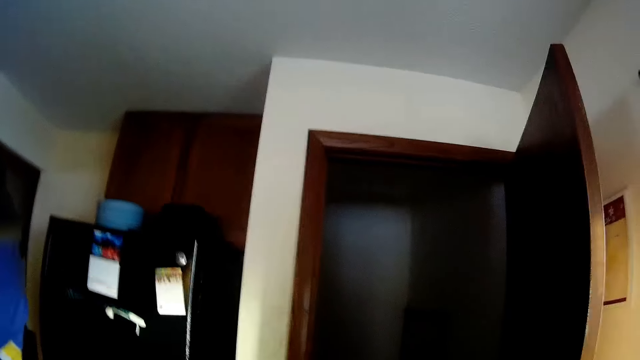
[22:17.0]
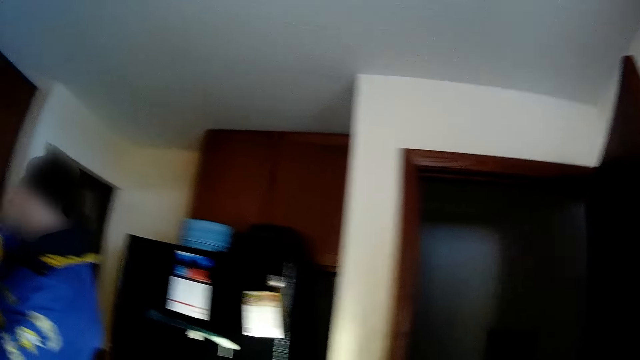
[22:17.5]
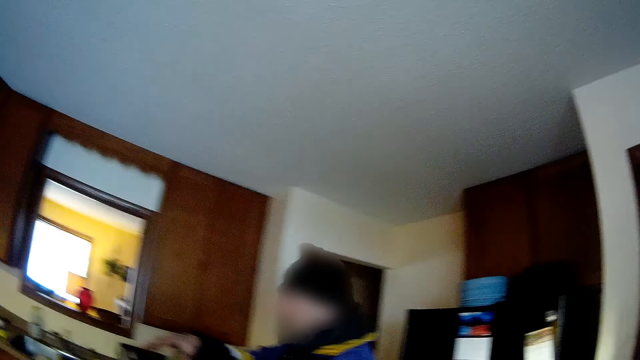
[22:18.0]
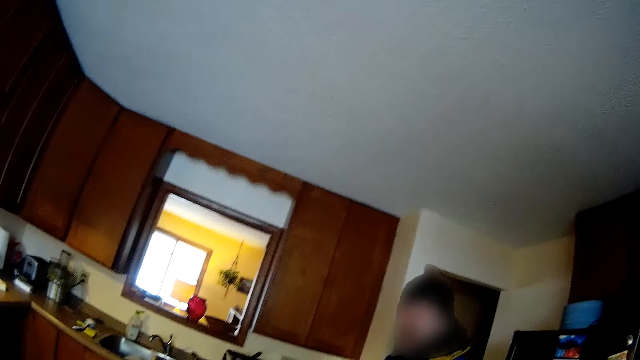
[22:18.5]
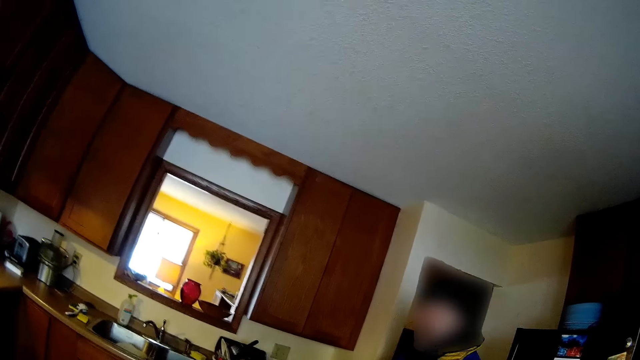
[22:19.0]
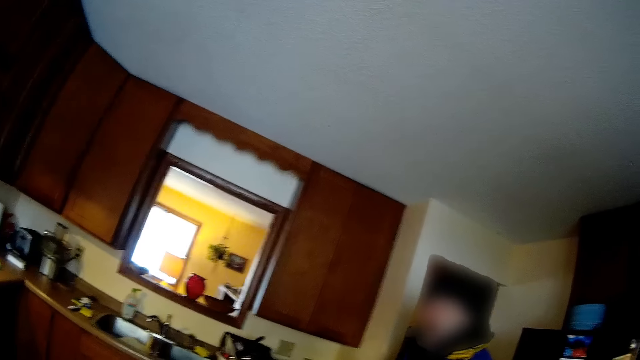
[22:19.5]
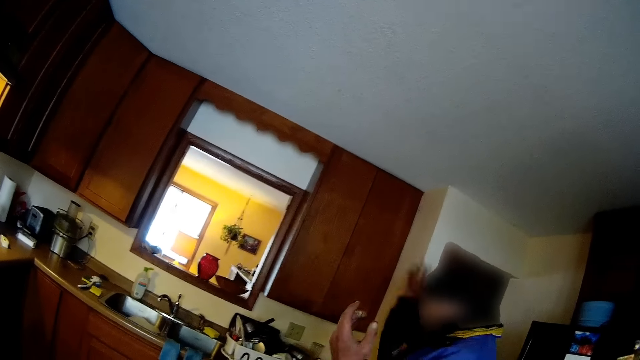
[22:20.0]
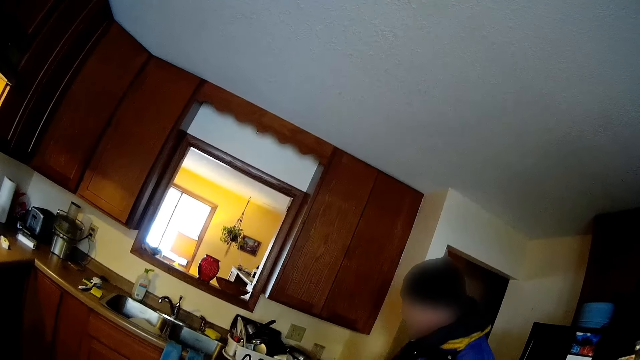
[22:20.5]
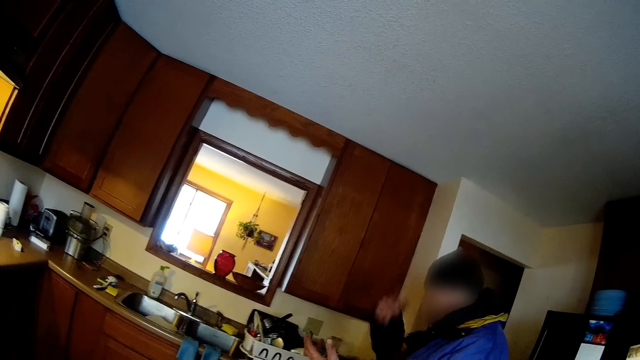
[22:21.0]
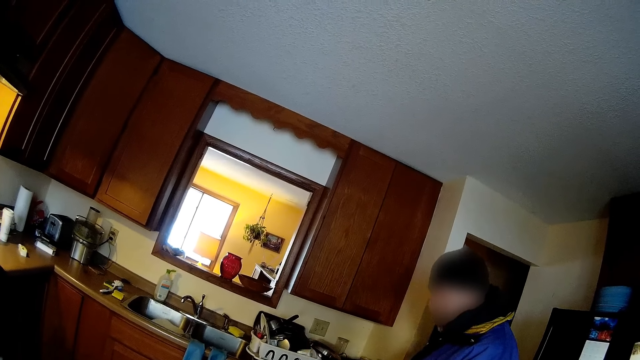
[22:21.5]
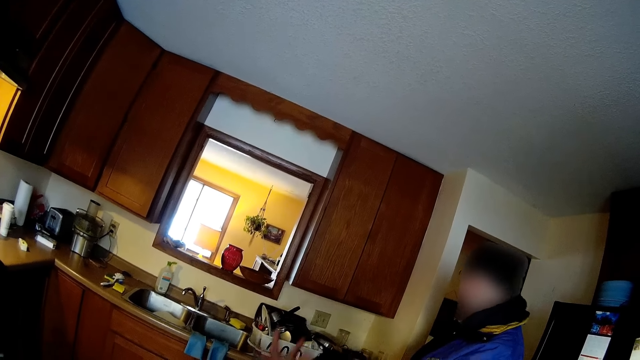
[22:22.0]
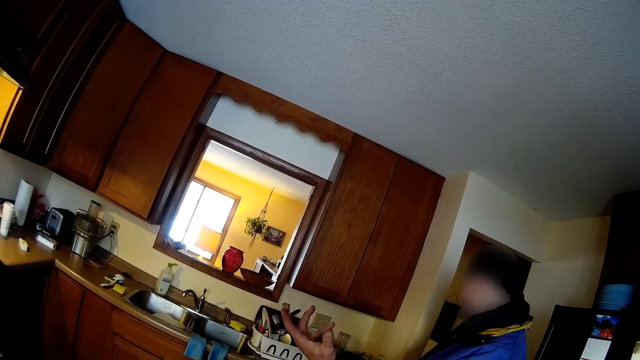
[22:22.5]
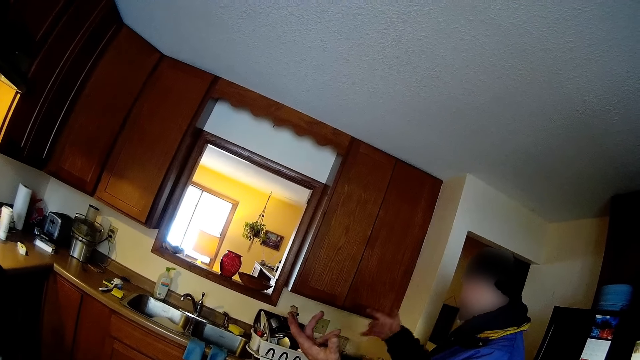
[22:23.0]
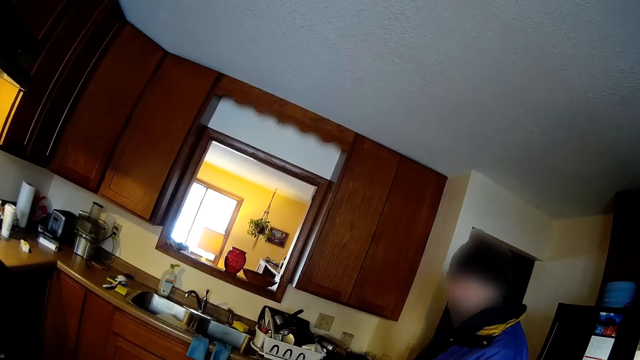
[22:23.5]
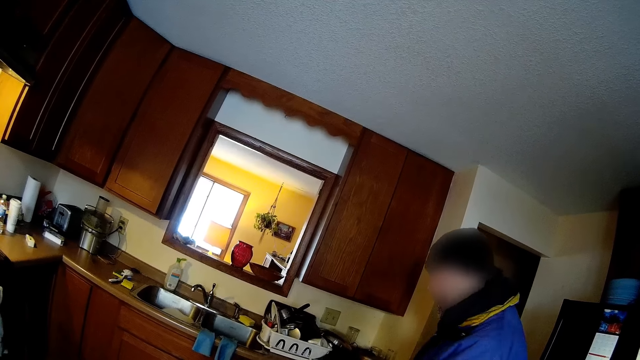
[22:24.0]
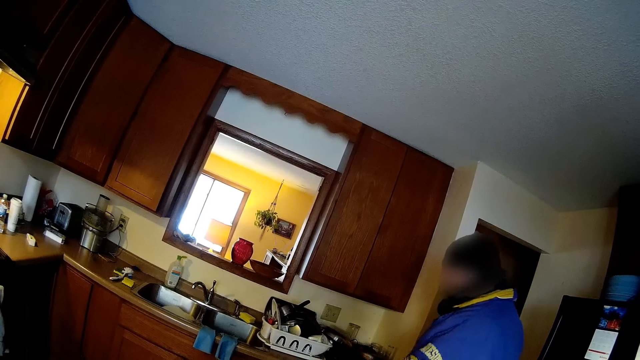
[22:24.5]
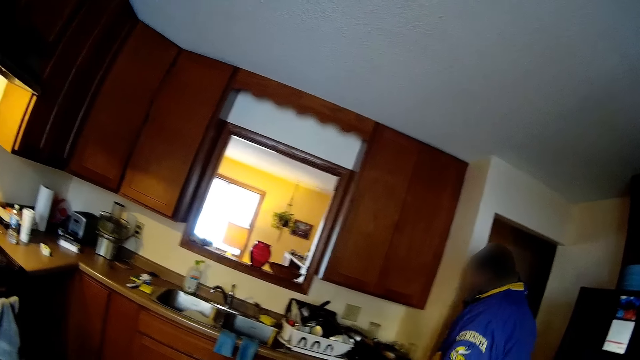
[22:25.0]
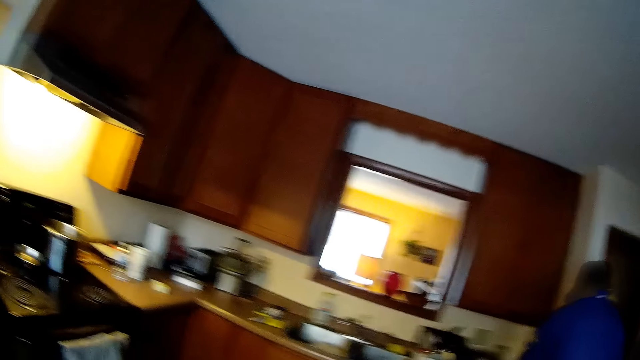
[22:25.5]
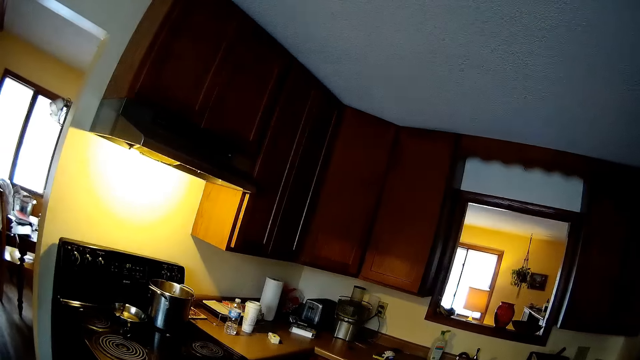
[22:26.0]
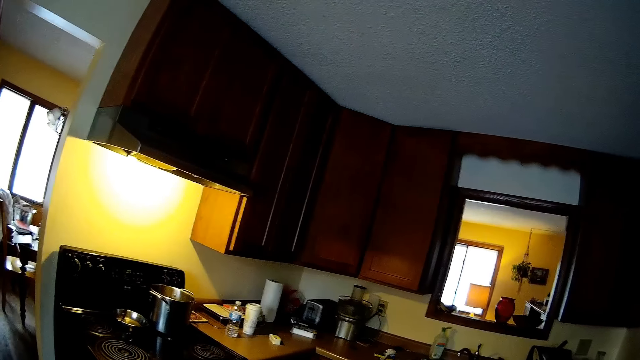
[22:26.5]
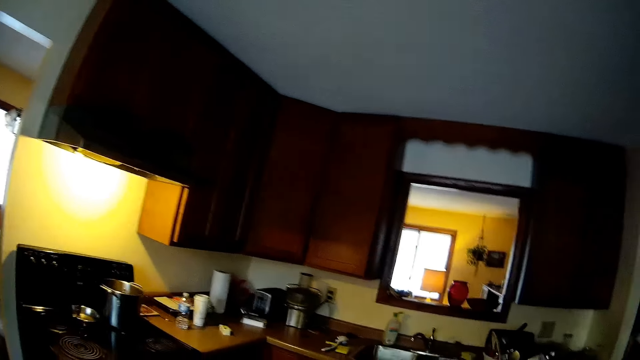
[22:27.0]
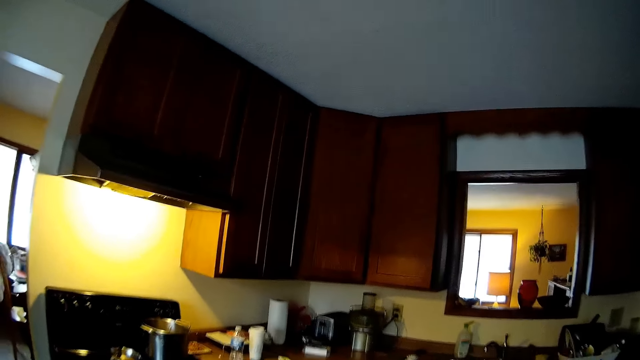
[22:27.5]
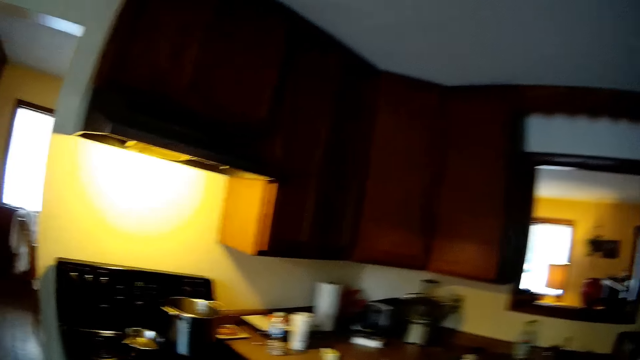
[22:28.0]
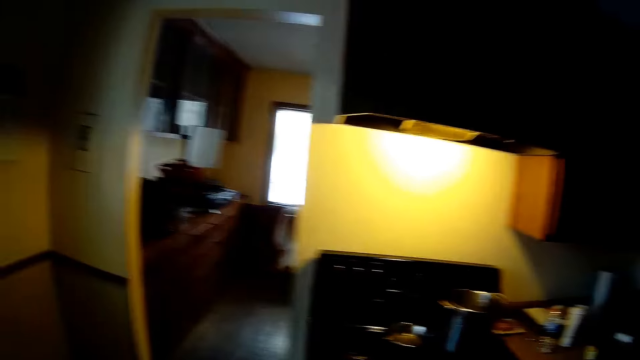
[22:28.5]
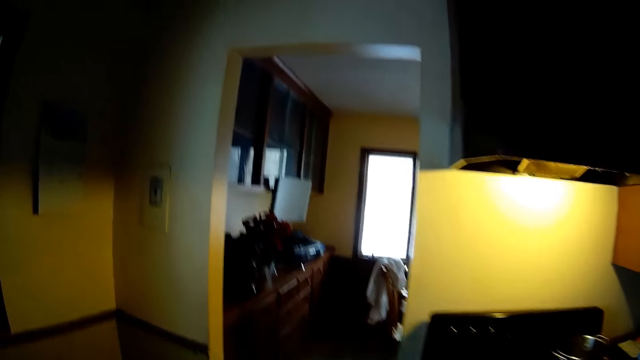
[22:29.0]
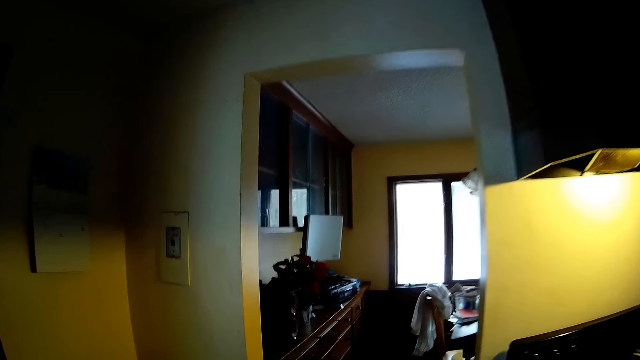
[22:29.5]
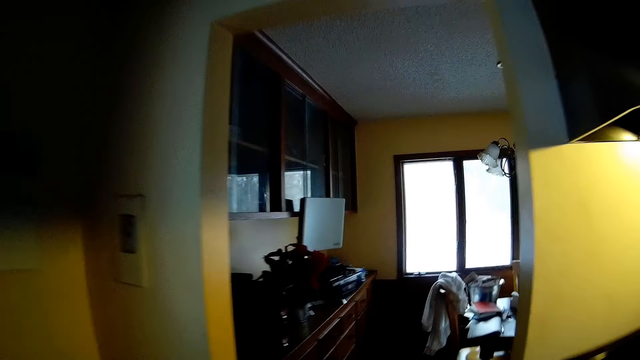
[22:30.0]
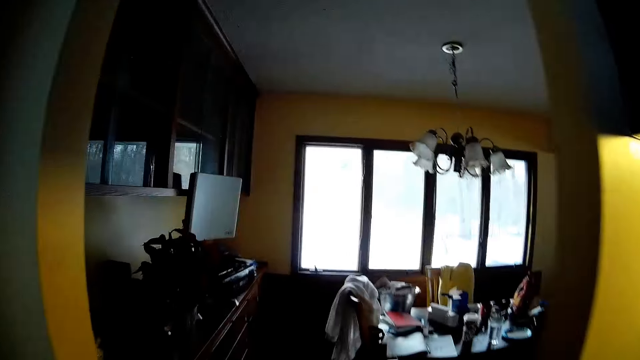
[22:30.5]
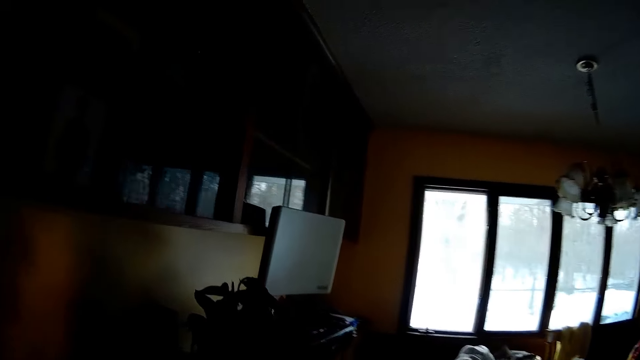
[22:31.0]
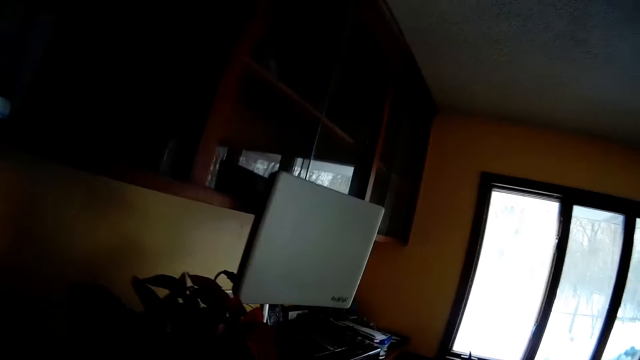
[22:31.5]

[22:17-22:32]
The man walks away from the camera wearer. The camera wearer walks to the dresser.

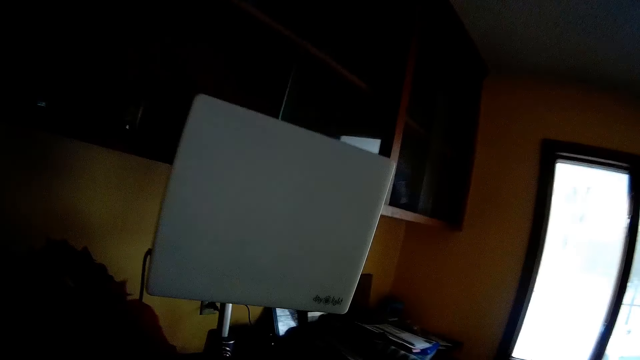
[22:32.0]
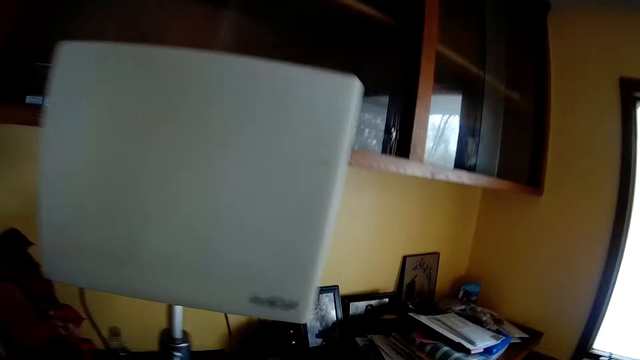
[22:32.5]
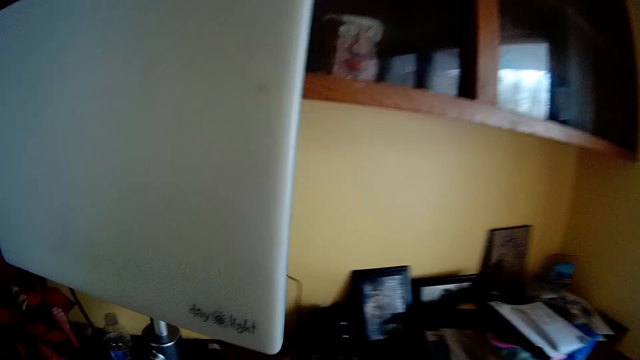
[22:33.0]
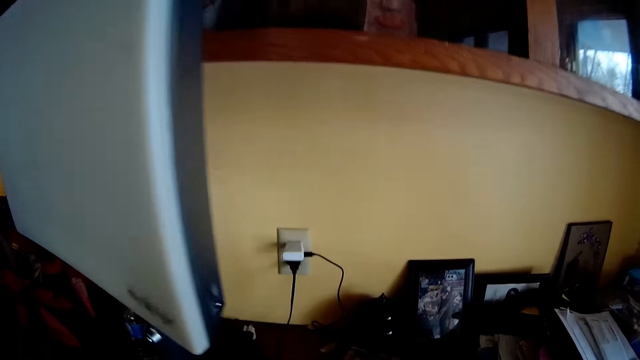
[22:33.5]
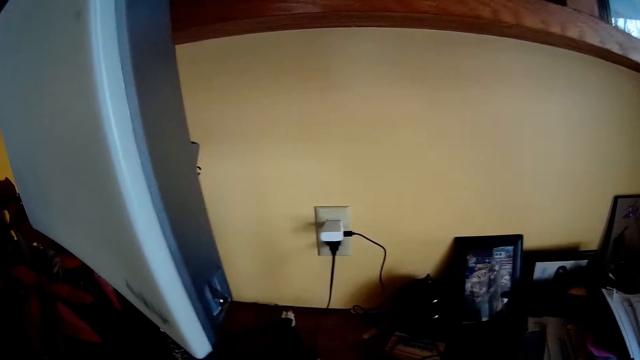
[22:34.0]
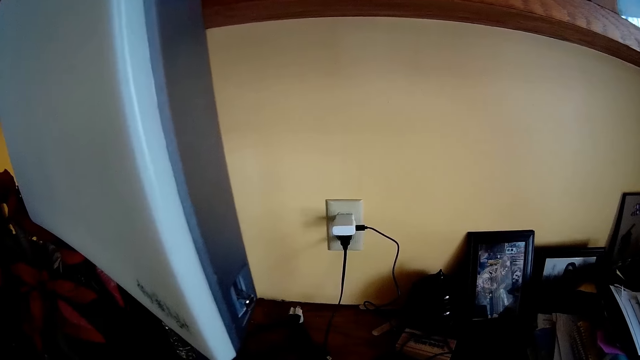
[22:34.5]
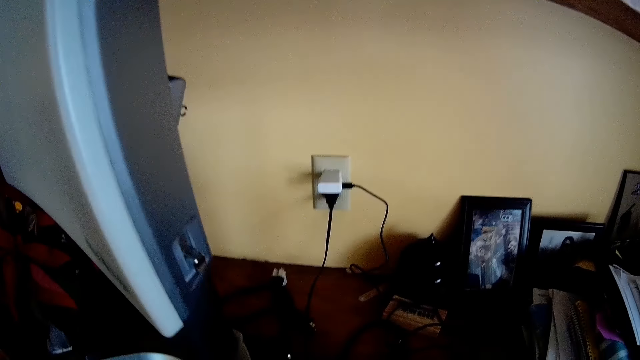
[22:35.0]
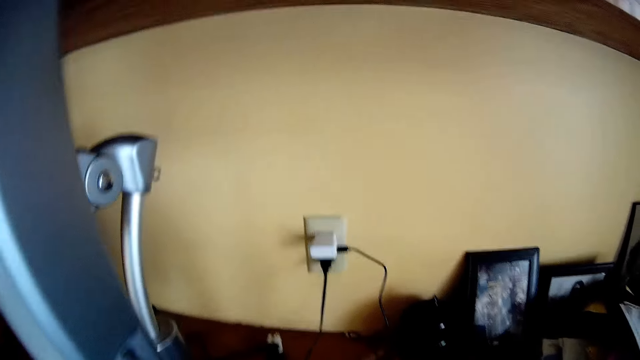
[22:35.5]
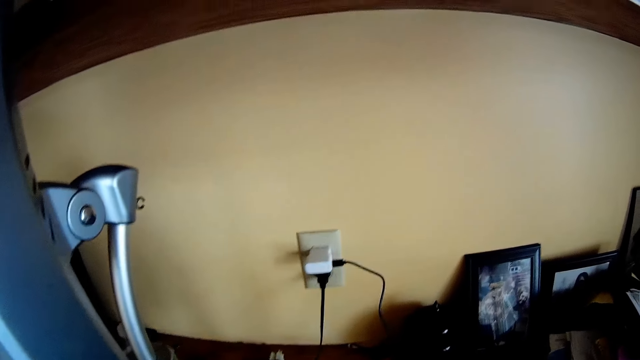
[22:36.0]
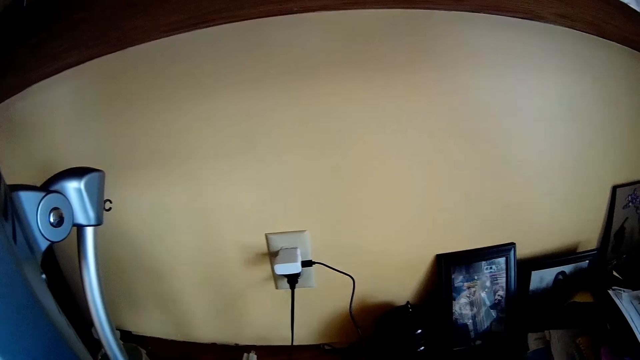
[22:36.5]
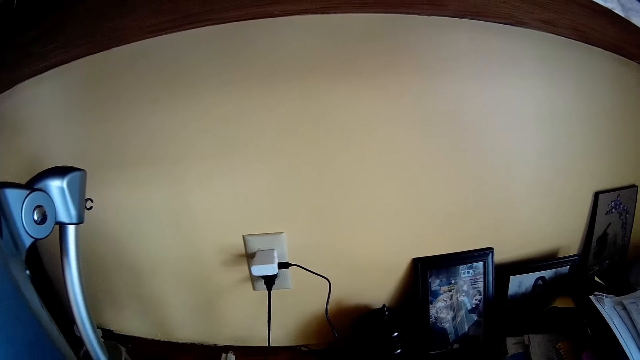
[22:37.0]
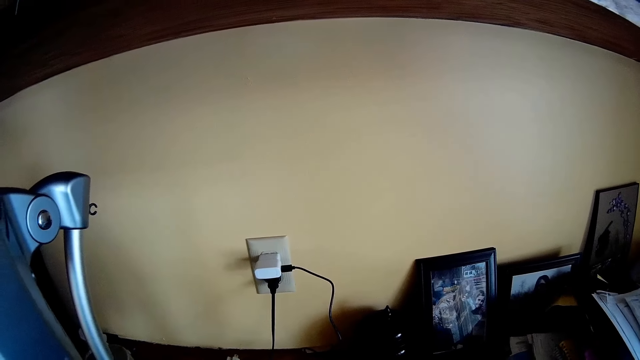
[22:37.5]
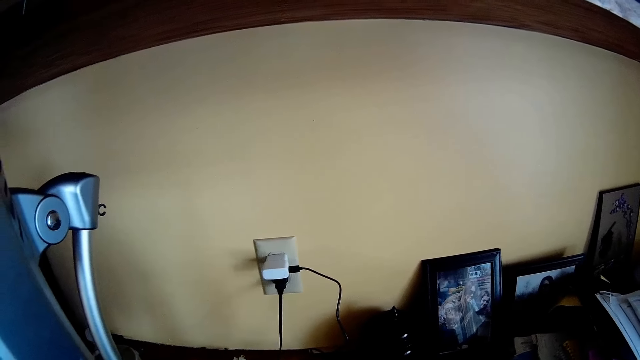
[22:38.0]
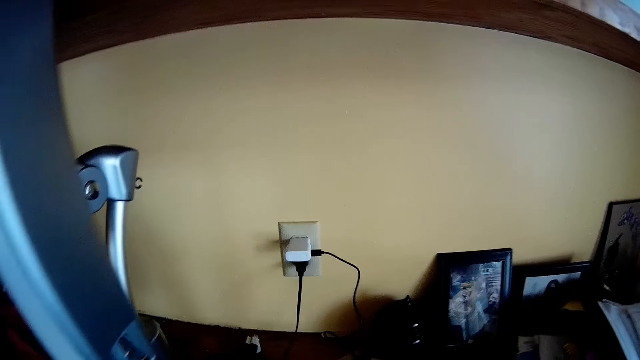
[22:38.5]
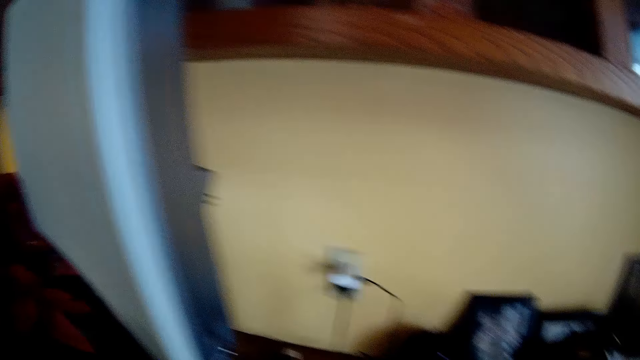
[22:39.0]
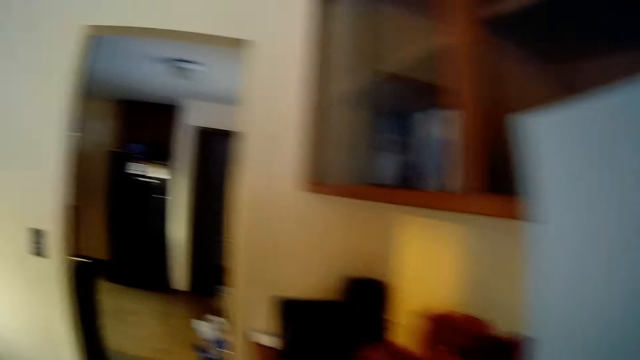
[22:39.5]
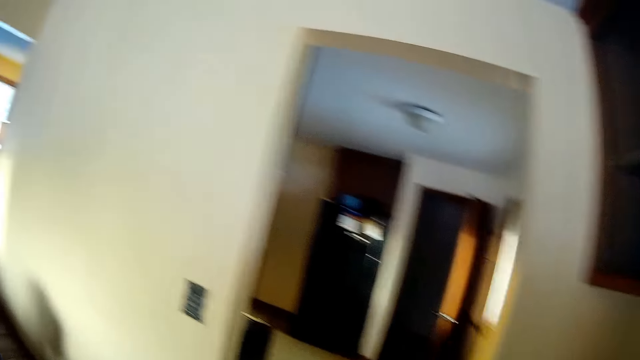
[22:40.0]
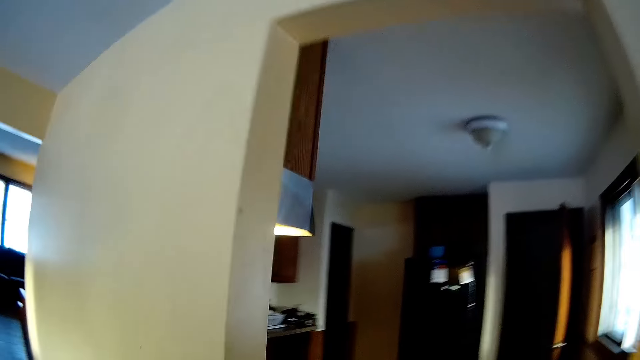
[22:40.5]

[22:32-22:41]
The camera wearer walks to the sink.
